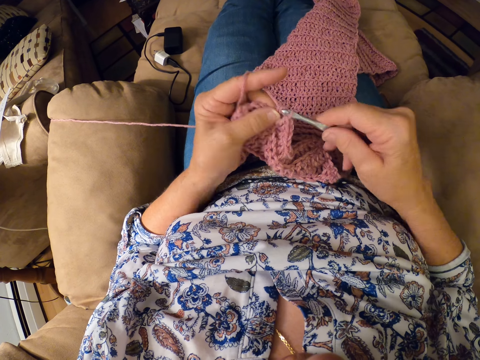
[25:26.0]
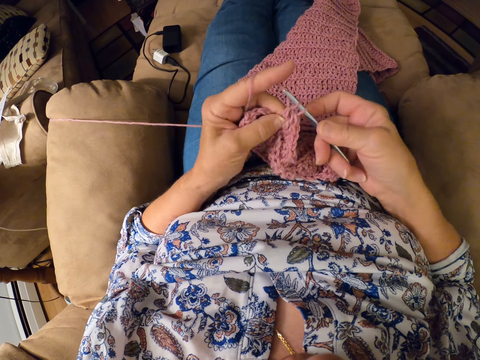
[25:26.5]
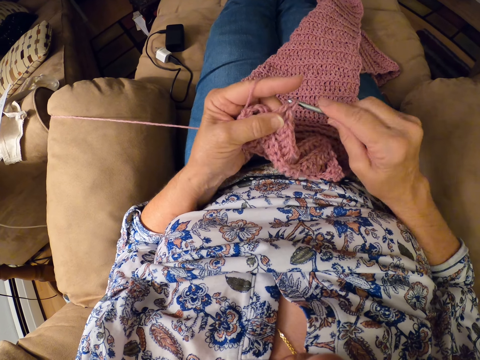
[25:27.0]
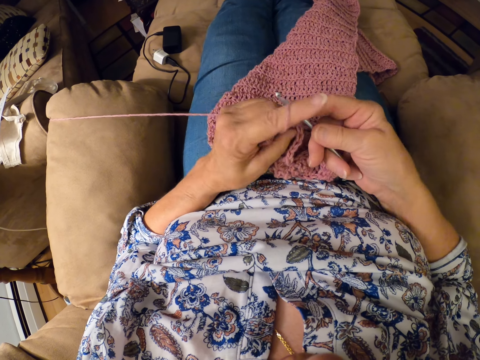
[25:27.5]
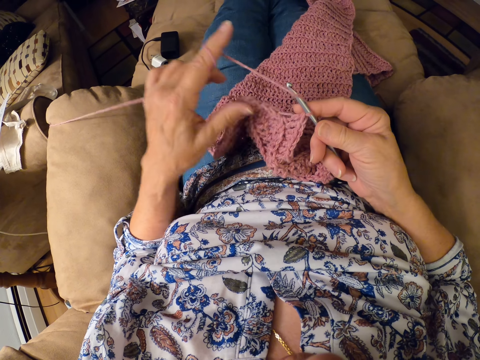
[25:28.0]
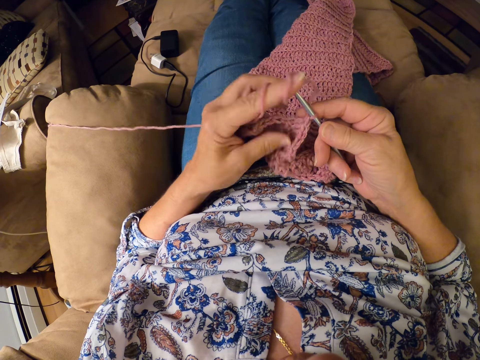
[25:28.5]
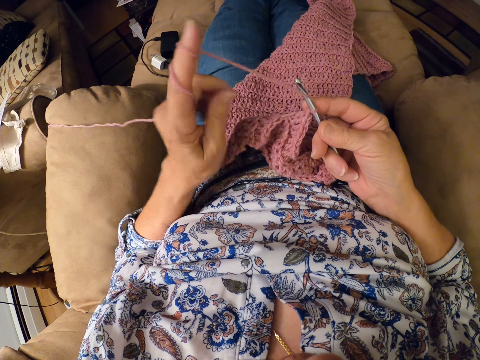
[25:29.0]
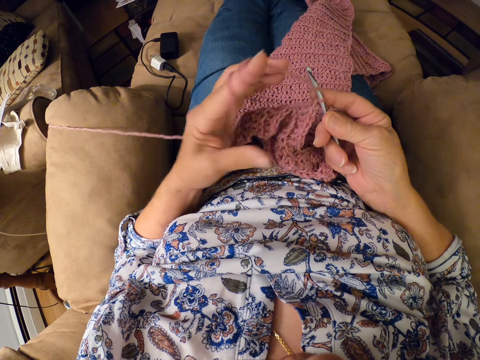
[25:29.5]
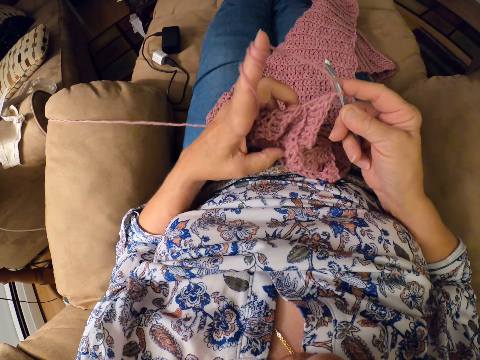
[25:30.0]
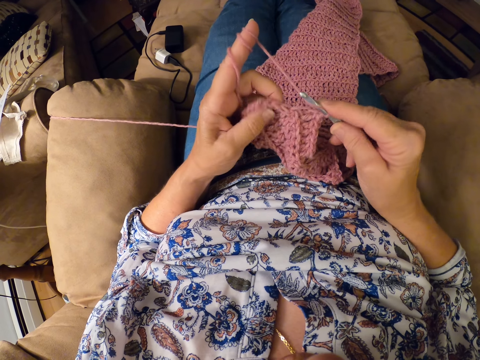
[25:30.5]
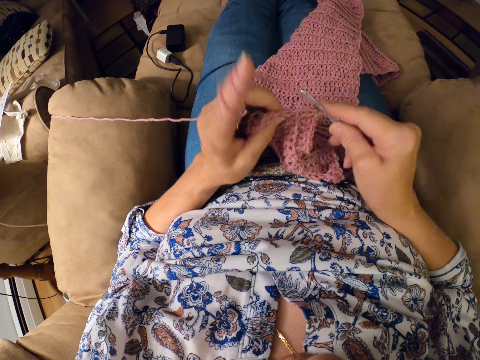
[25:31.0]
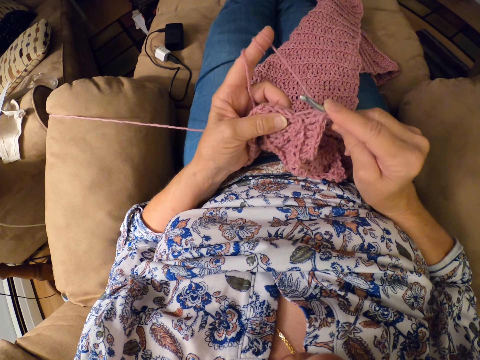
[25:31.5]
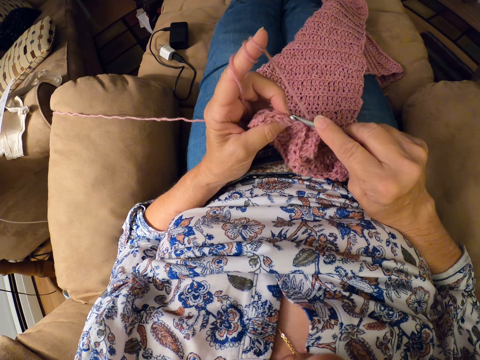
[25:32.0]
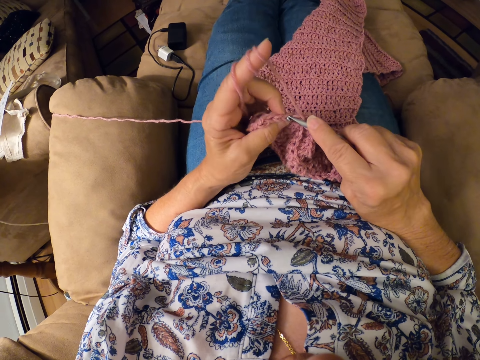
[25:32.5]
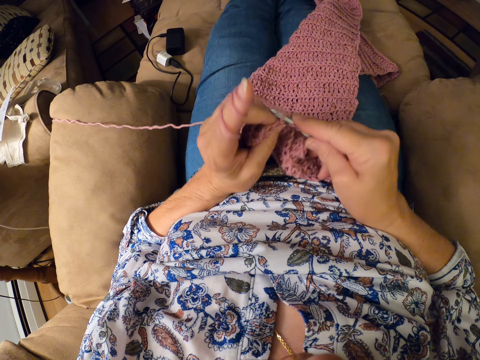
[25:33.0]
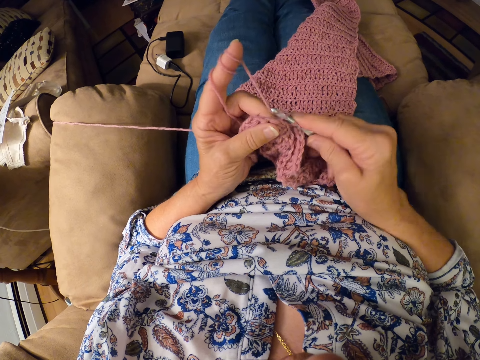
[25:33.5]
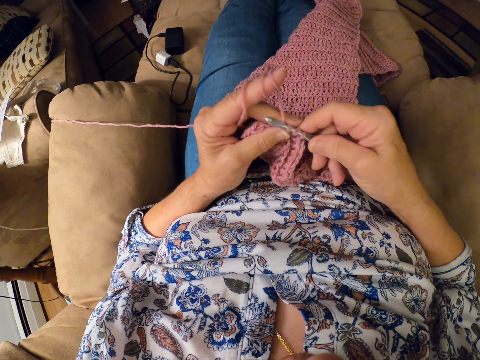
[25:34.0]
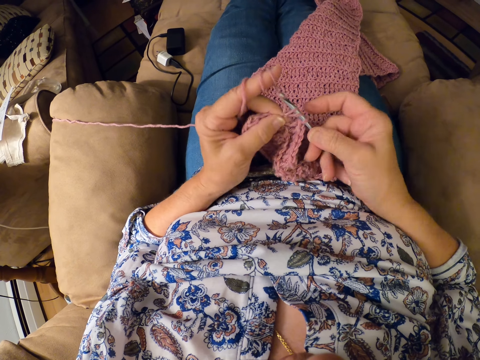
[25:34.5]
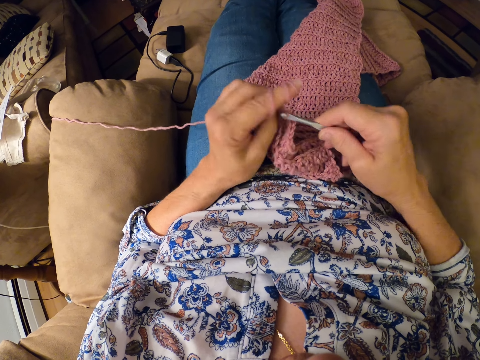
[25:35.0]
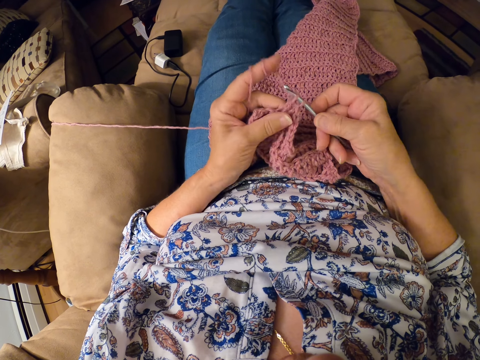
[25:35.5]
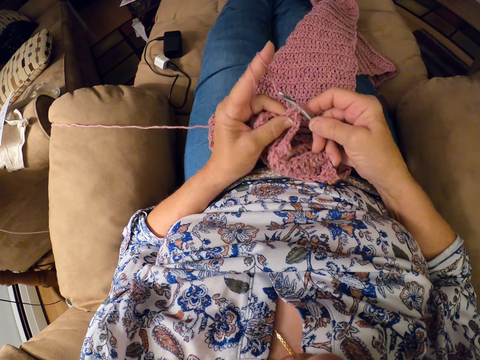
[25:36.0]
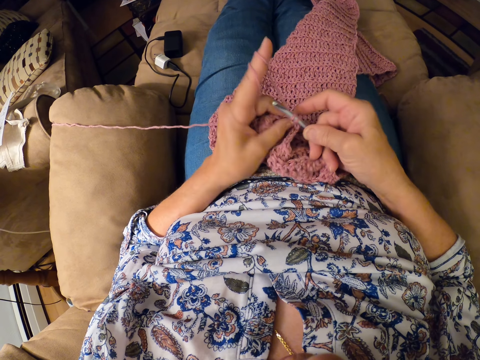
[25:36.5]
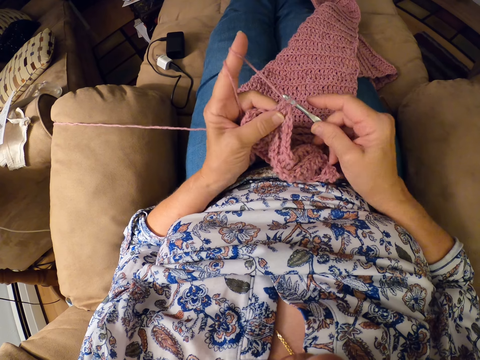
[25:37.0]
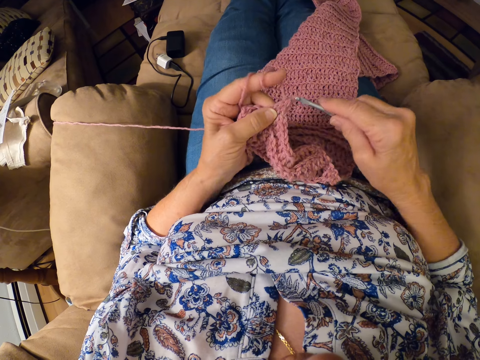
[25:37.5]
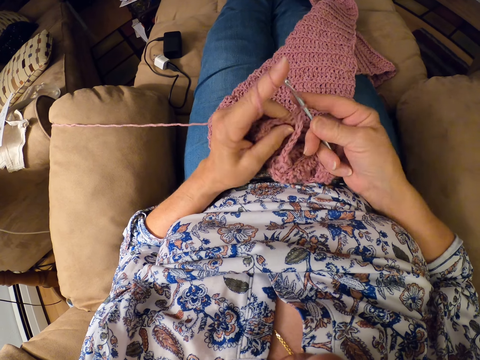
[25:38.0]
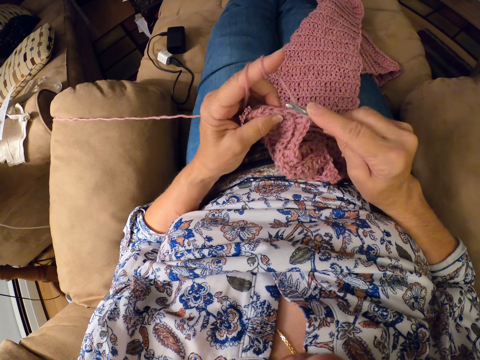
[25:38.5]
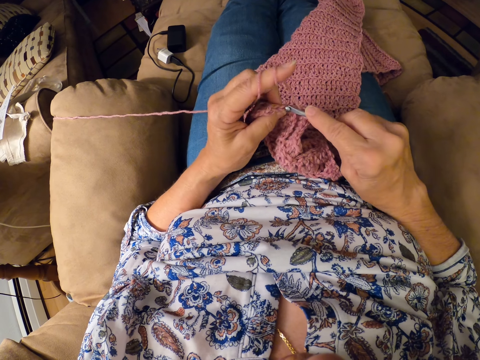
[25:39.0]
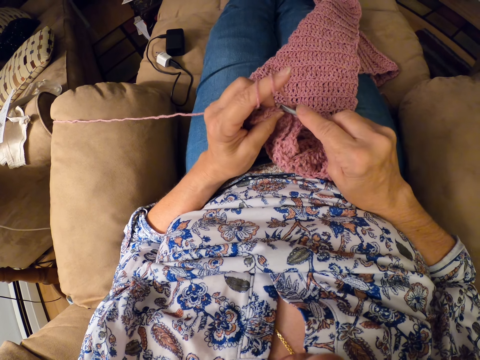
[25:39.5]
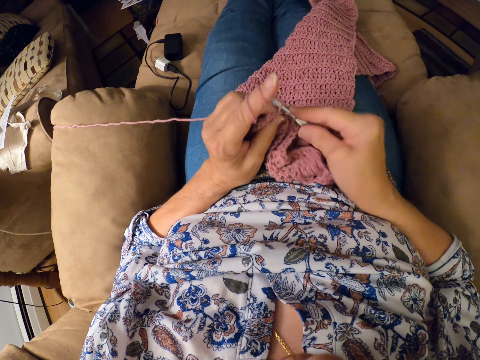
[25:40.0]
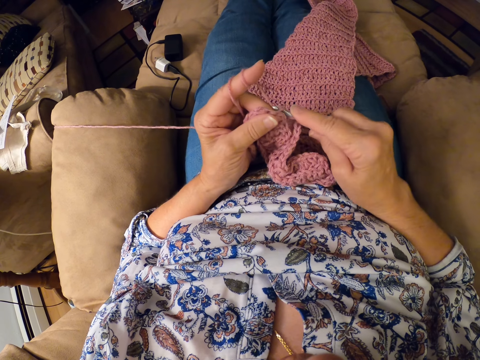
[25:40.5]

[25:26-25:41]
The camera wearer twirls the yarn around her left hand. She pulls a thread with a finger. She continues crocheting the yarn with the crocheting hook. She knits a cloth with a crochet hook and the thread.

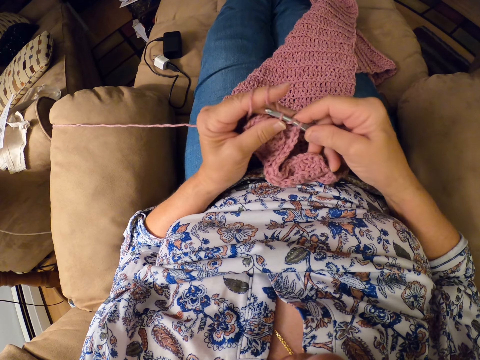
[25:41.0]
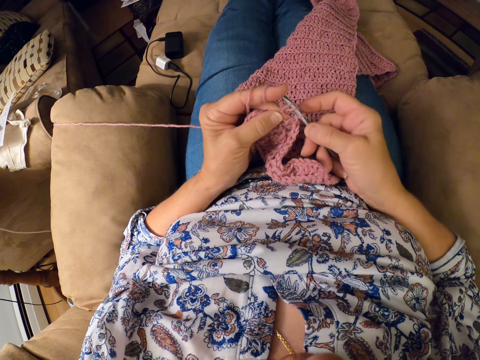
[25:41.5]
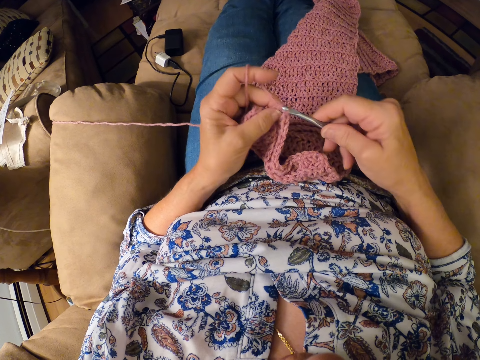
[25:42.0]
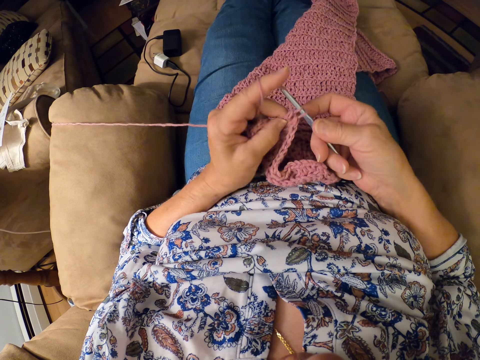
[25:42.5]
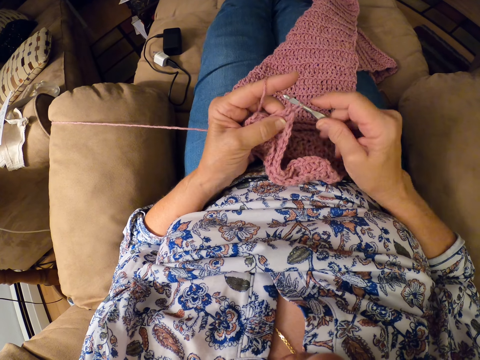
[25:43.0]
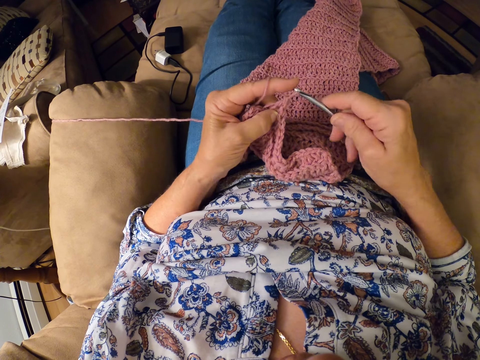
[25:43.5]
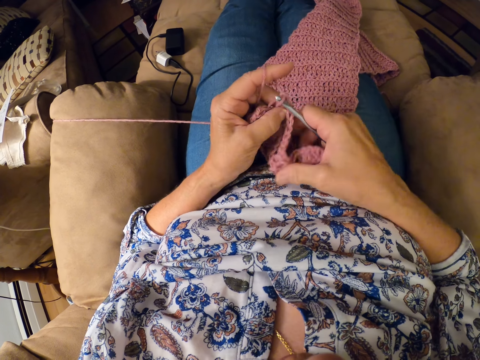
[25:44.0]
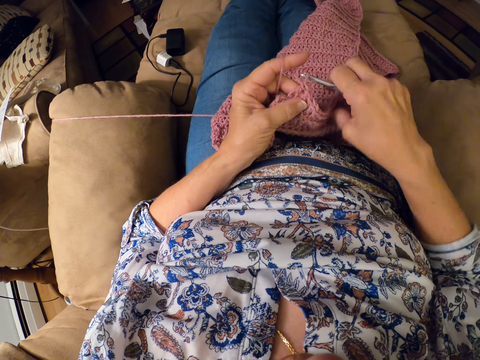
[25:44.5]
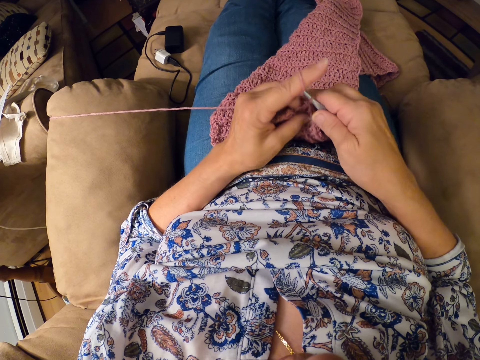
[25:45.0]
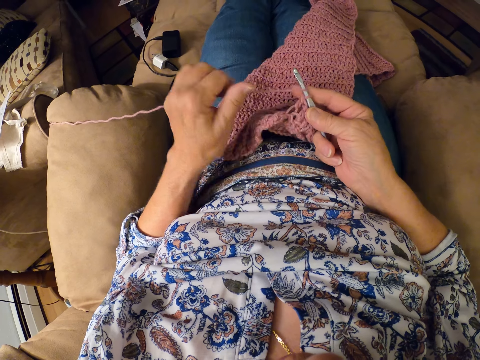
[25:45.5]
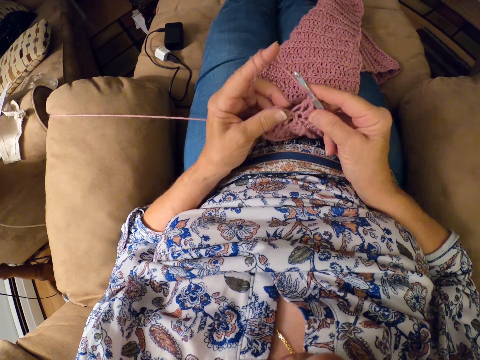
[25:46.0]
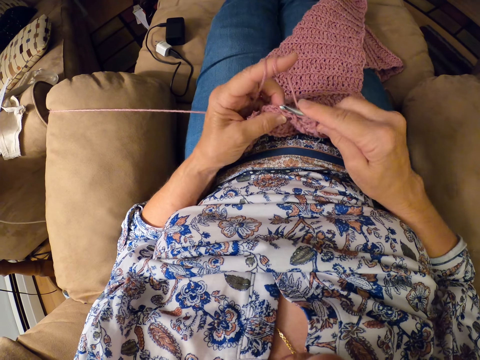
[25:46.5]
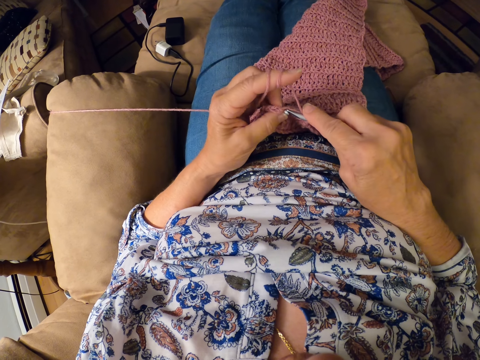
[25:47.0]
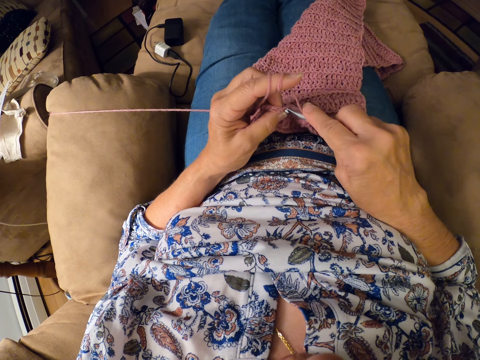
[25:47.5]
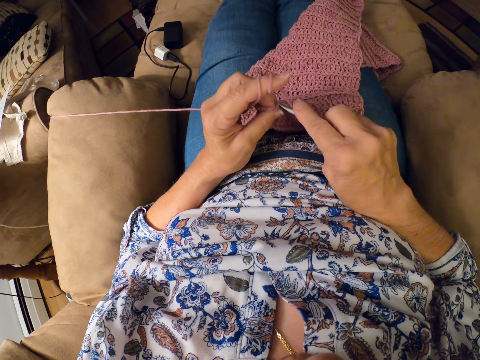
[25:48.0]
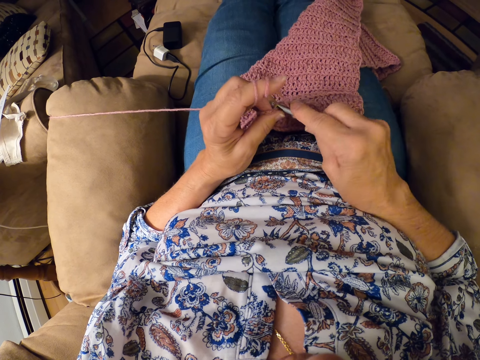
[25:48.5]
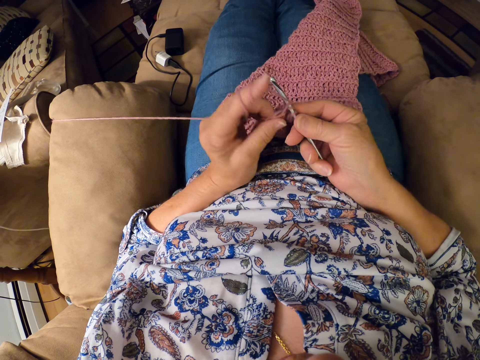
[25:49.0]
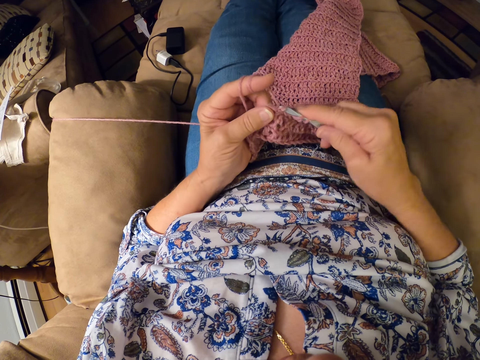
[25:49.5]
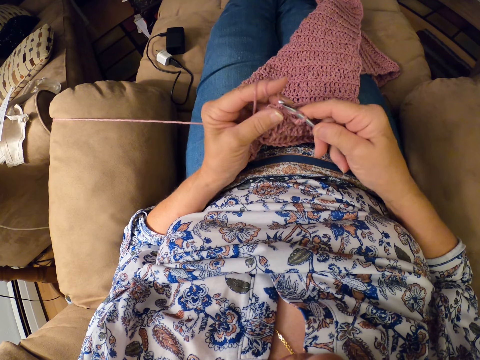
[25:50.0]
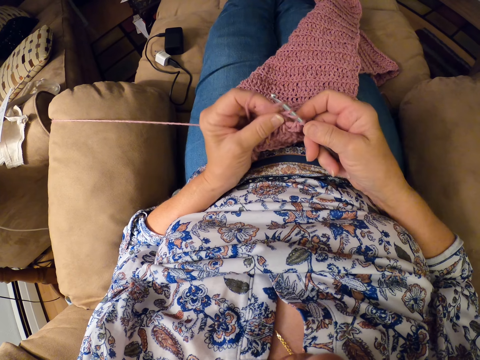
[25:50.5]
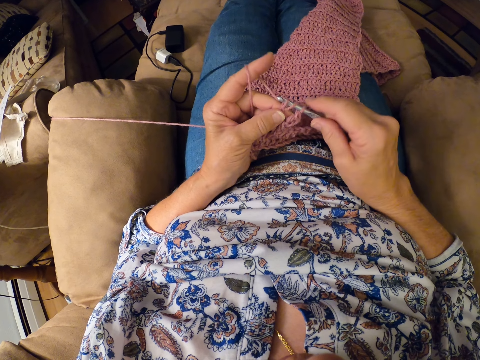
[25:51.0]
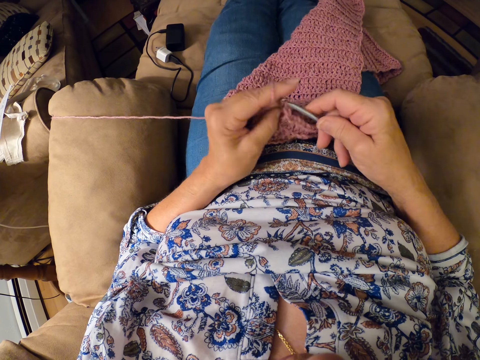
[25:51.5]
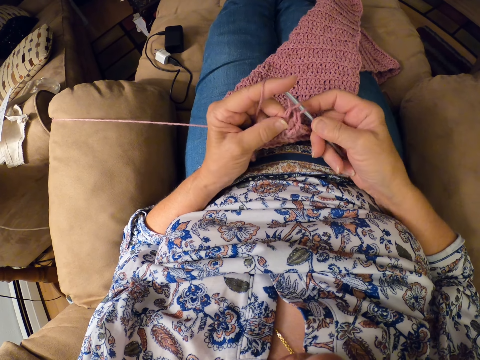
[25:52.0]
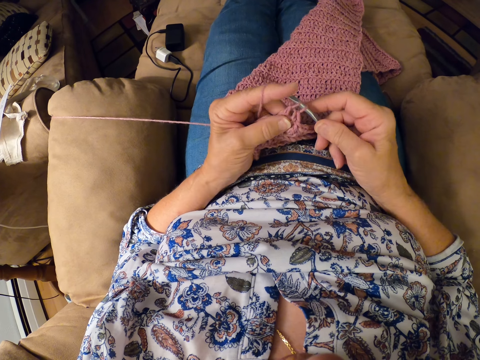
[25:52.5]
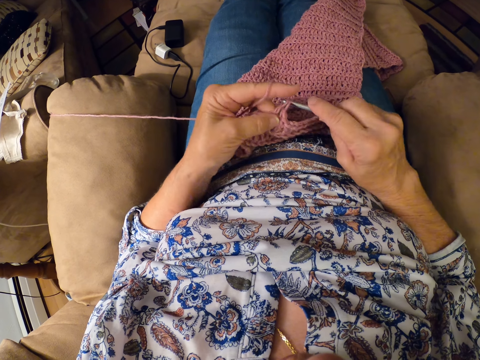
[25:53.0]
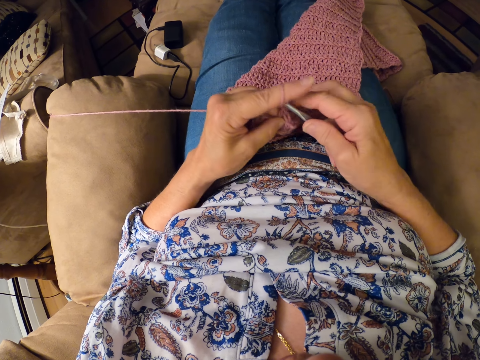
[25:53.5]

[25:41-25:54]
The camera wearer adjusts the crochet with her right hand. She continues crocheting the yarn with the crocheting hook. She twirls the yarn around her left hand. She pulls a thread with a finger. She continues crocheting the yarn with the crocheting hook. She knits a cloth with the crochet and the thread.
